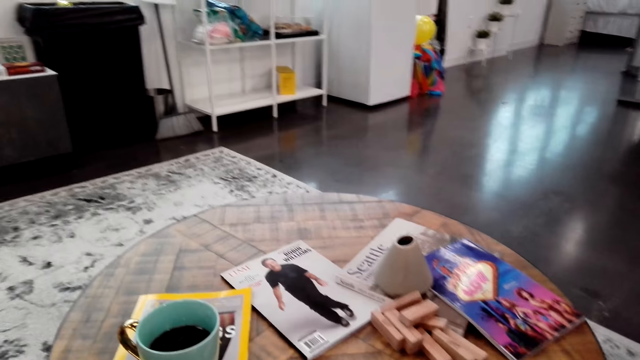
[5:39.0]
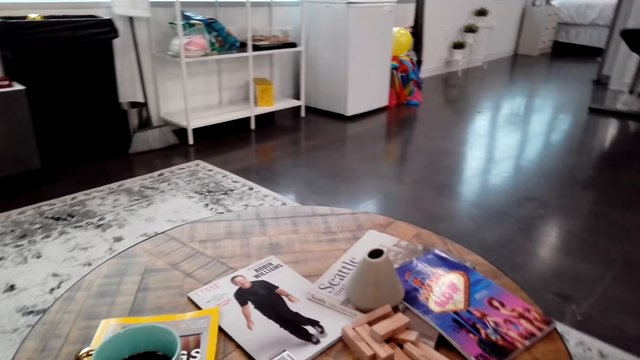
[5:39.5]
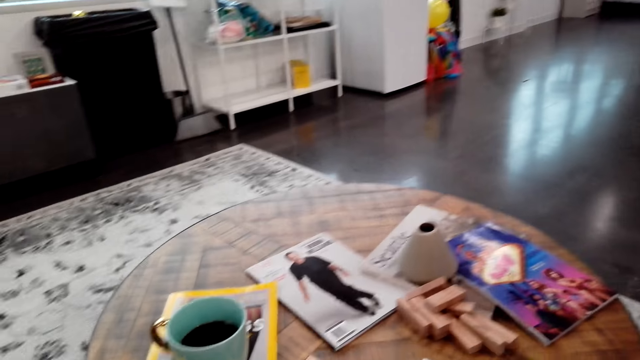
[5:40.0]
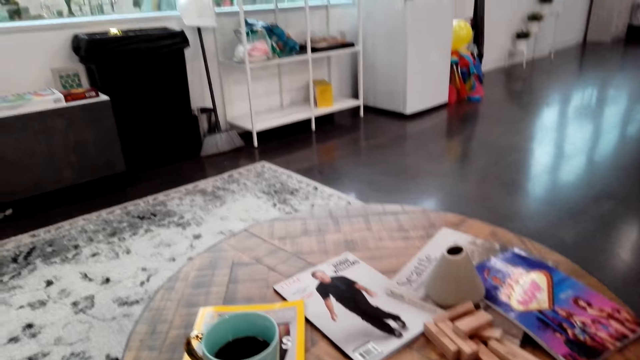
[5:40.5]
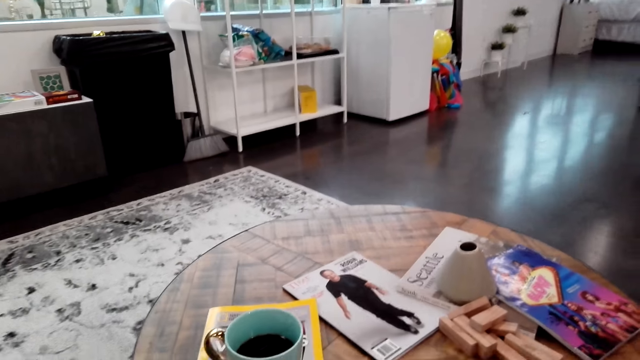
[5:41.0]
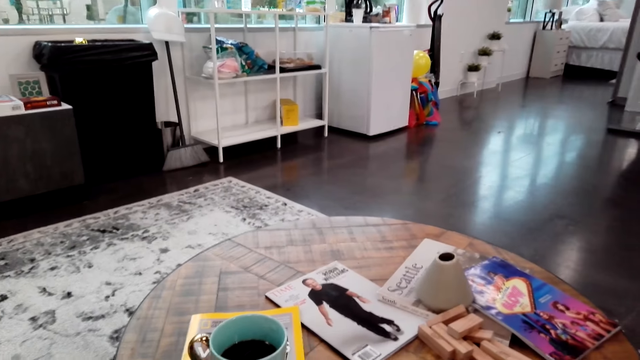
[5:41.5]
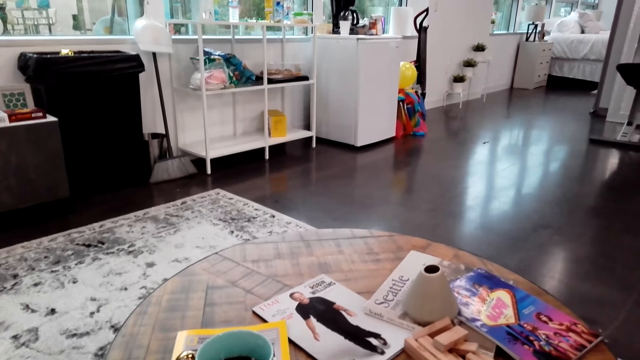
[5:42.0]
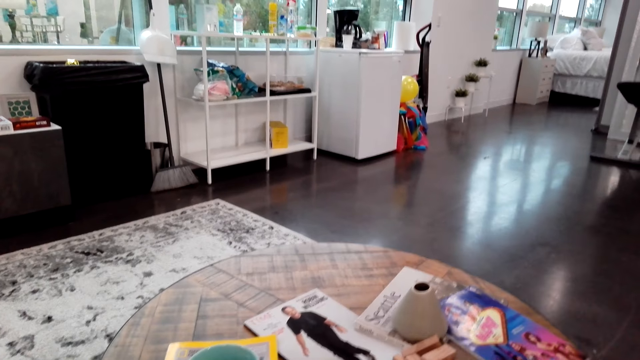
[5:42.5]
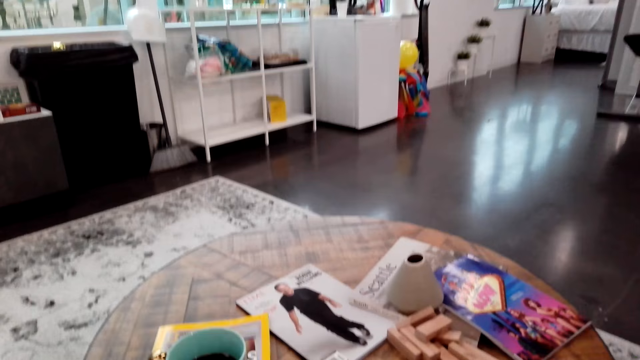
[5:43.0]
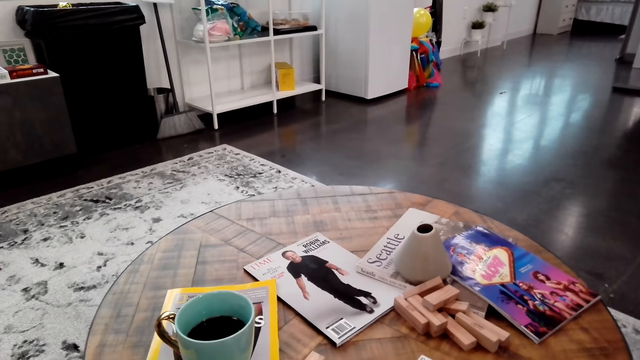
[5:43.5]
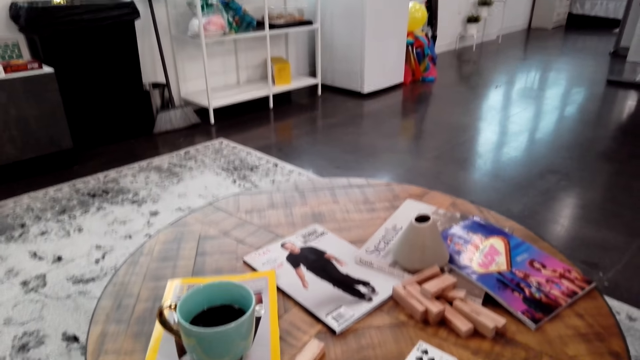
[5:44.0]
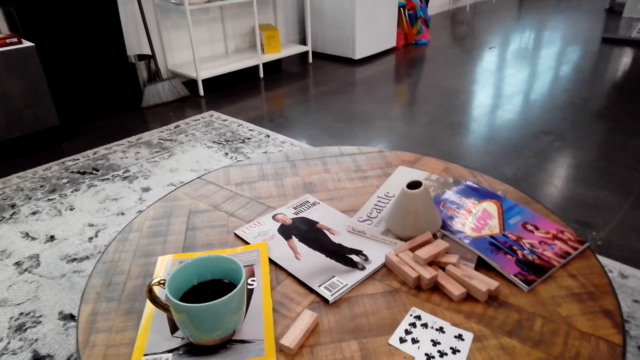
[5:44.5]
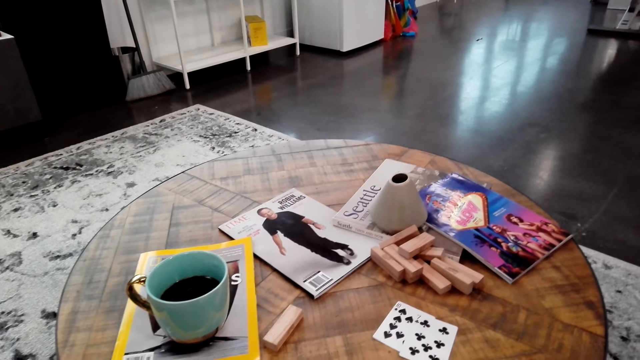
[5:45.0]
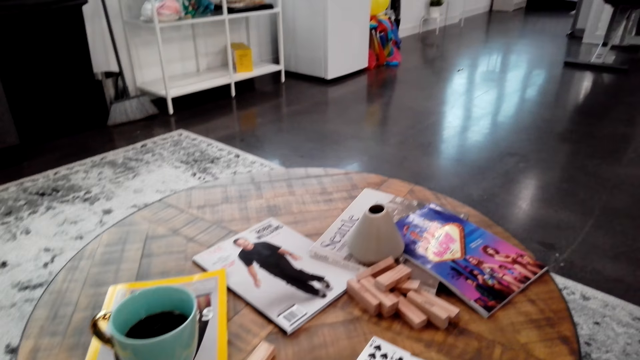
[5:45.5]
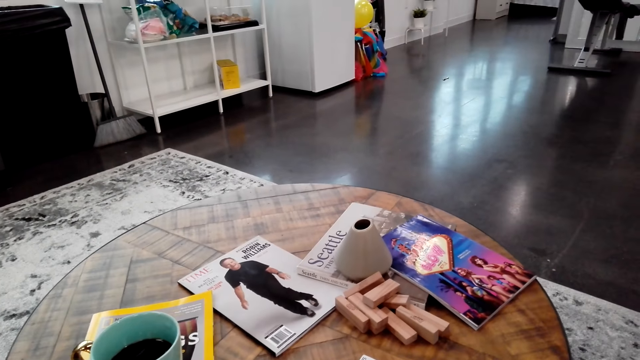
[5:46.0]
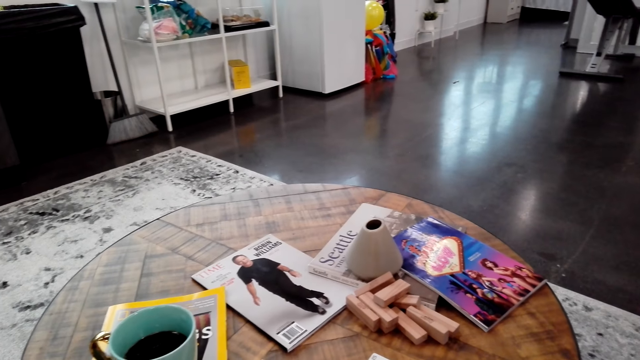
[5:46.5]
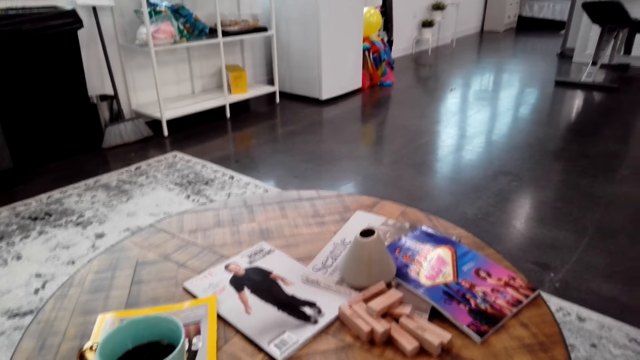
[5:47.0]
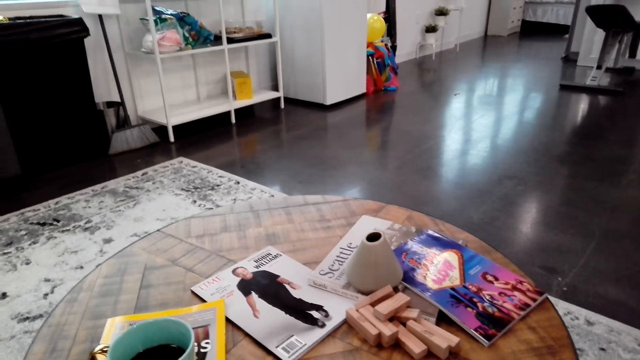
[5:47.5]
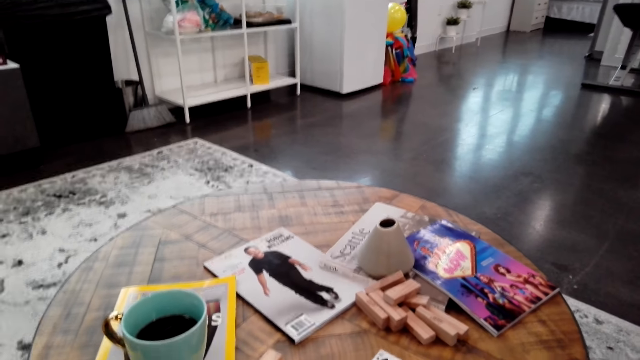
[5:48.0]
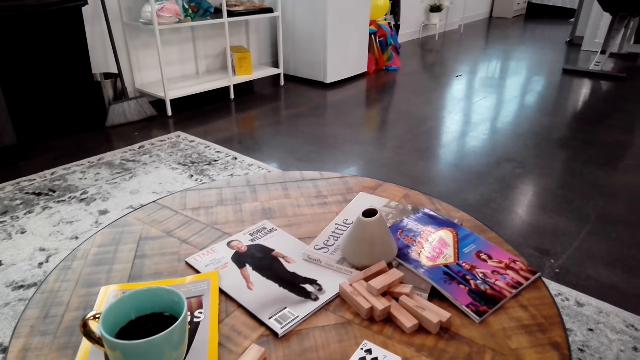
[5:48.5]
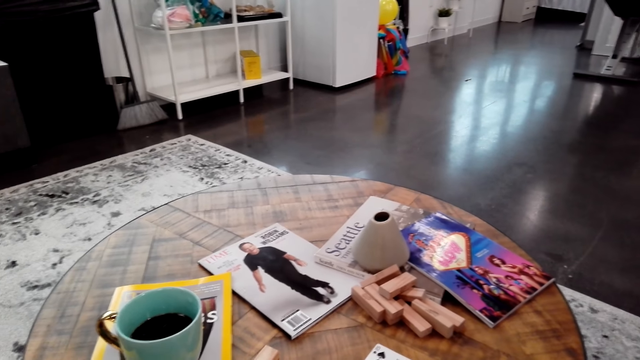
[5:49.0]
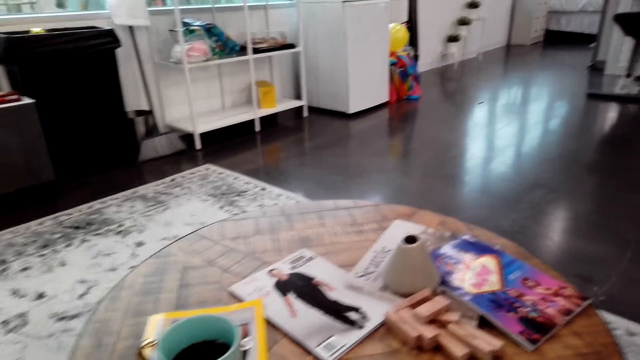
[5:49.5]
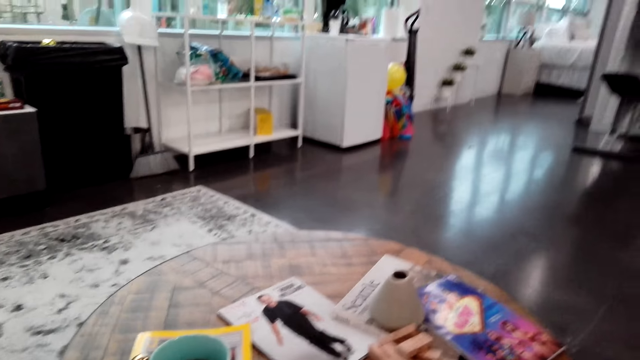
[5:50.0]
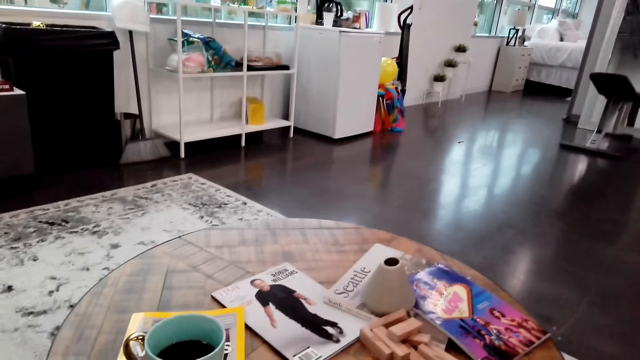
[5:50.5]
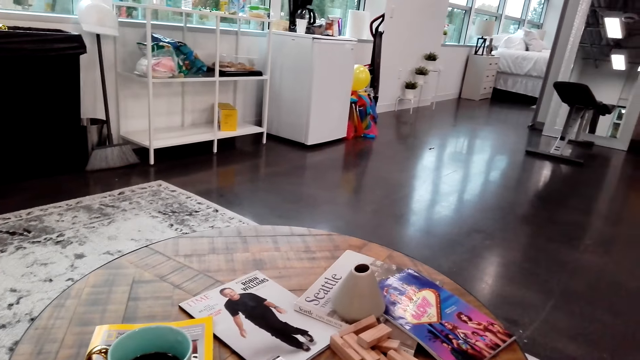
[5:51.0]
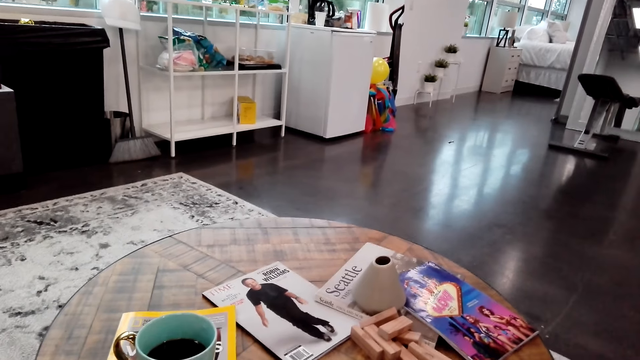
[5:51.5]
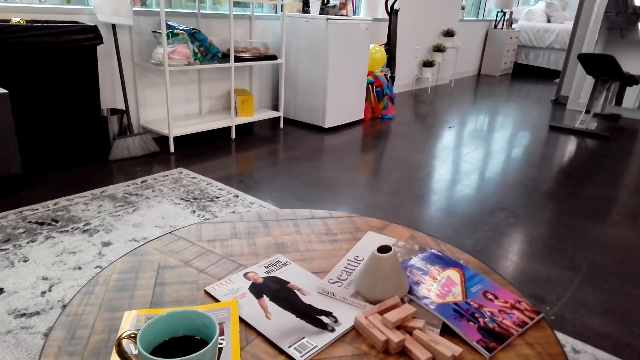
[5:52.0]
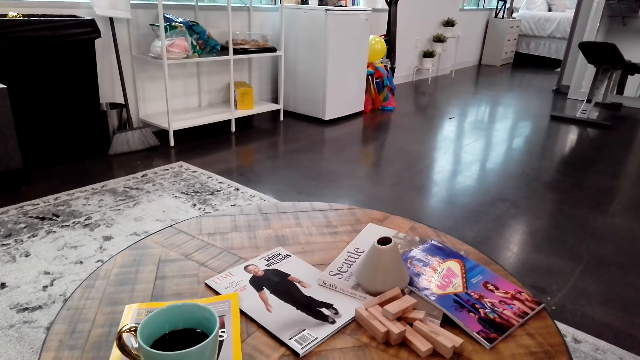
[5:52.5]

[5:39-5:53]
The camera wearer looks around. They place the cards on the table. They speak to a woman.

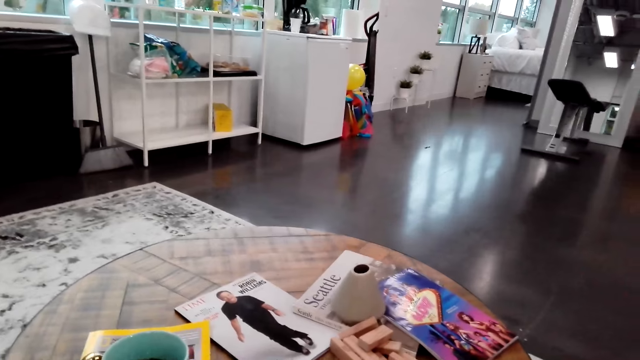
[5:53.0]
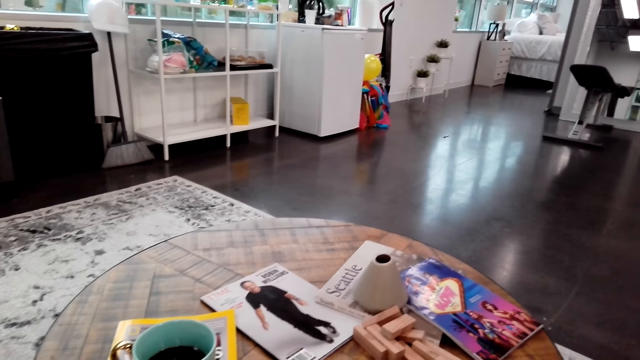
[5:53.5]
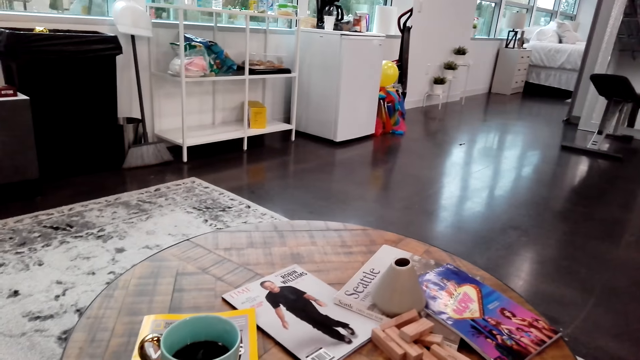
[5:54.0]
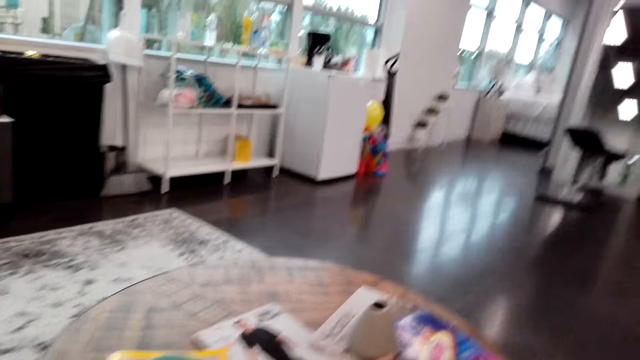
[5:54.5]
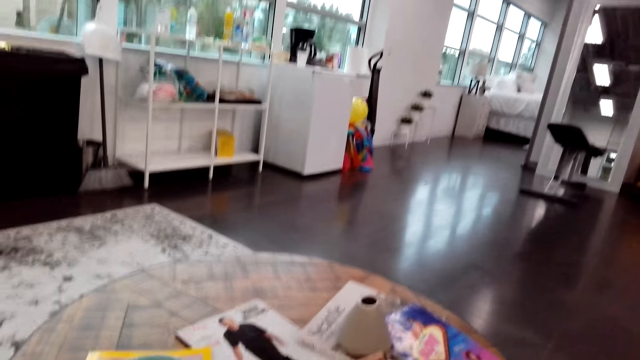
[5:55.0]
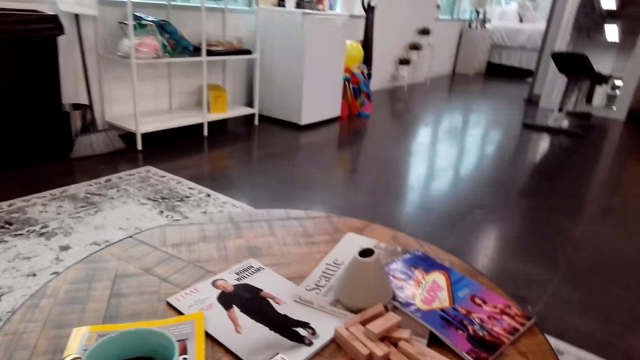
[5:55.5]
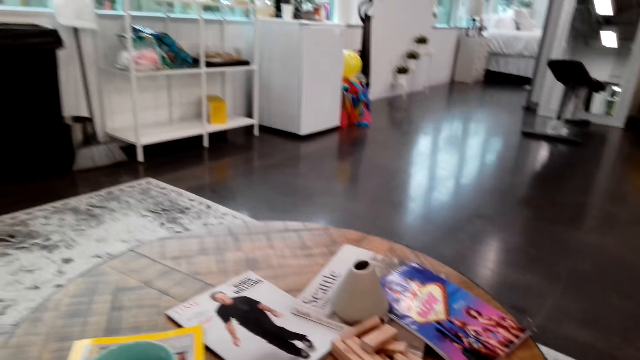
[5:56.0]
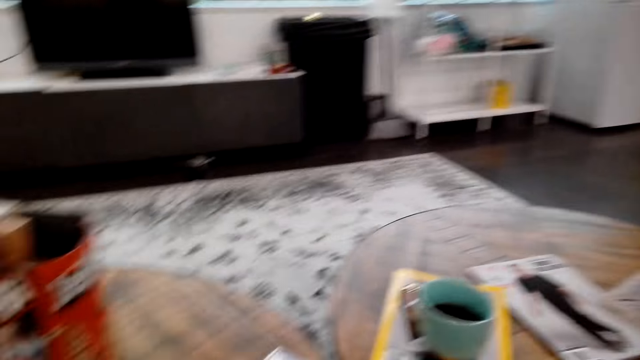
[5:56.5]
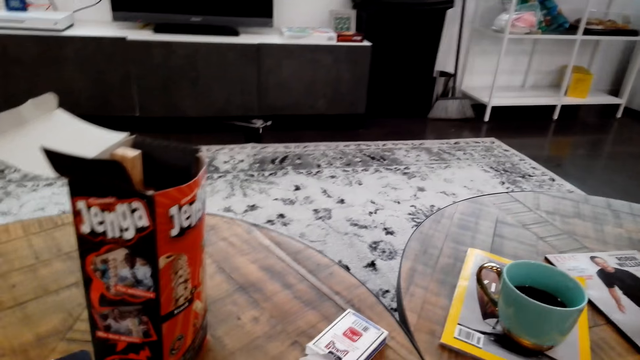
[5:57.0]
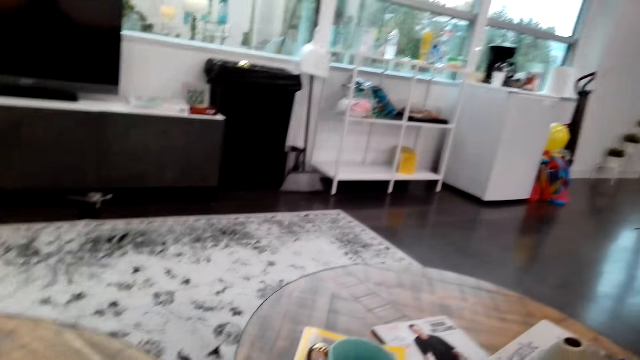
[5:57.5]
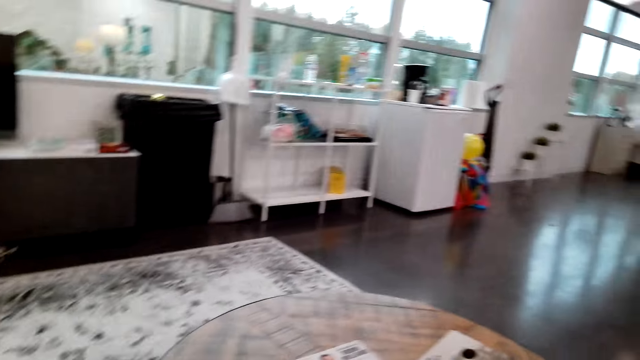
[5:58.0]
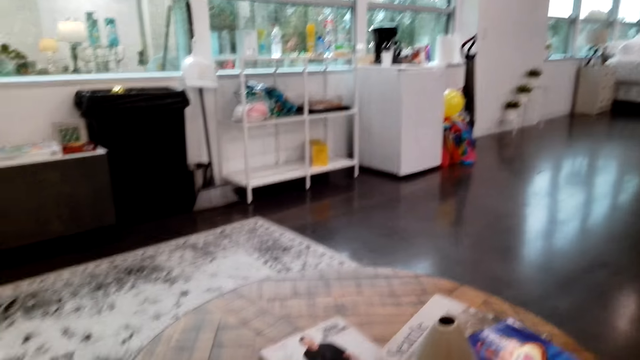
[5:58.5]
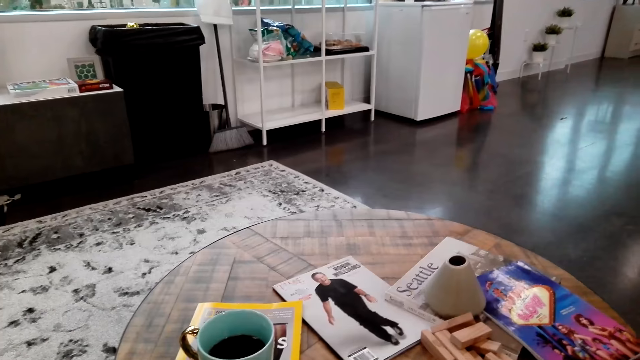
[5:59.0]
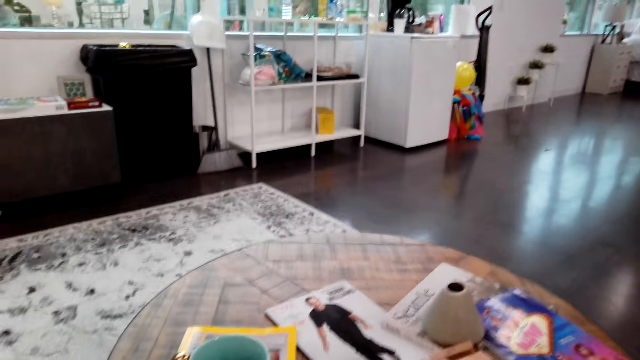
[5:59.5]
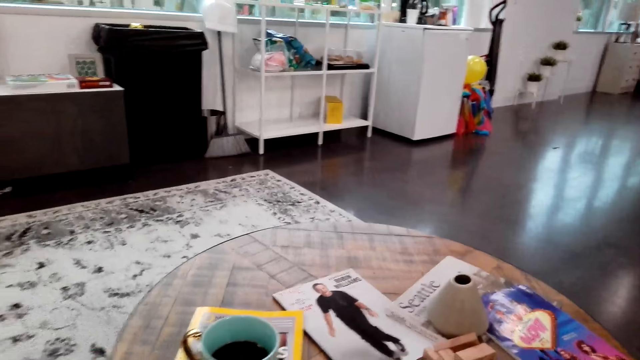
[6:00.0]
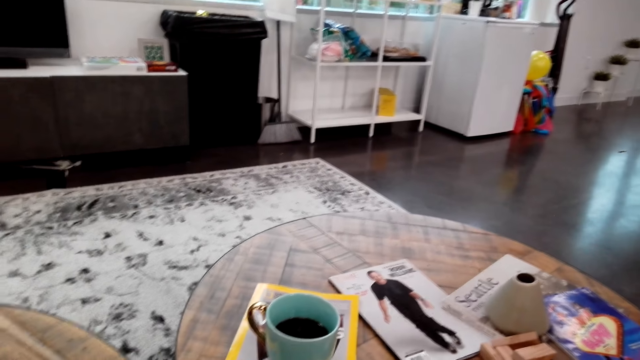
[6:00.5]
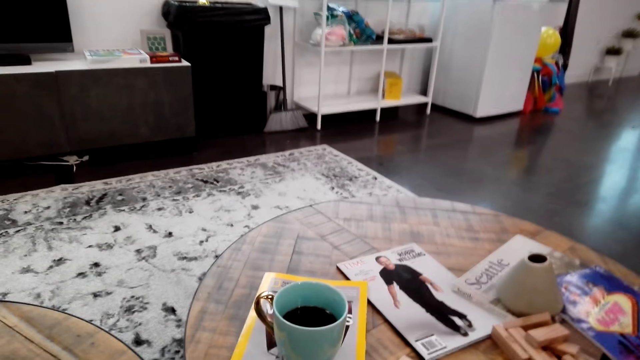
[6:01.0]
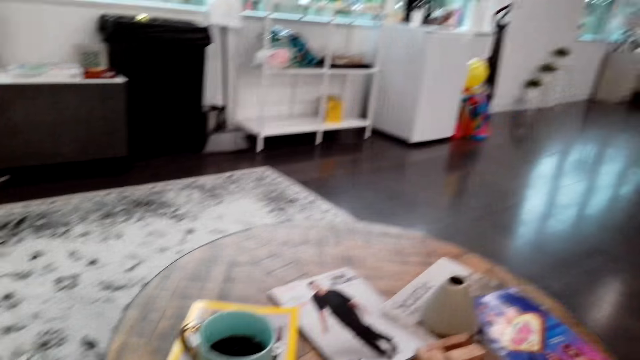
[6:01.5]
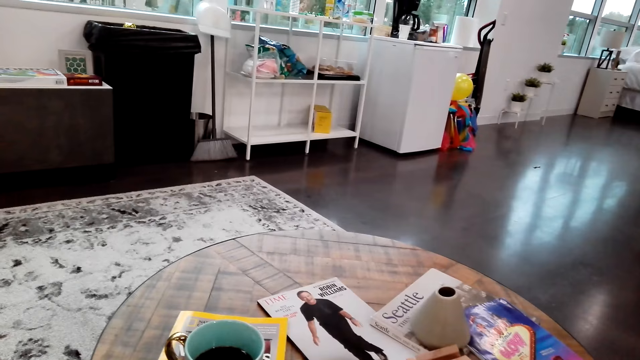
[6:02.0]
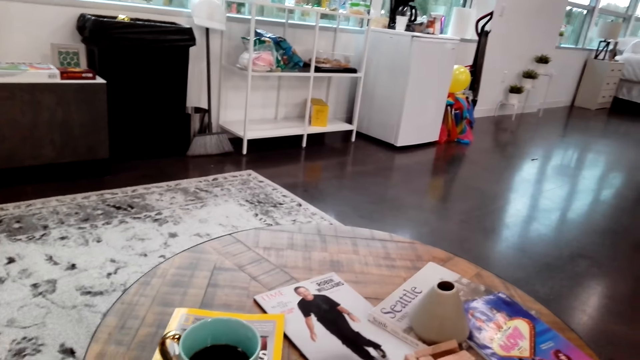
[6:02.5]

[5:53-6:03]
The camera wearer looks around.
